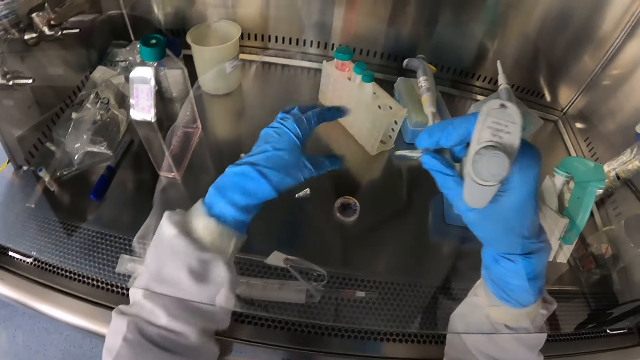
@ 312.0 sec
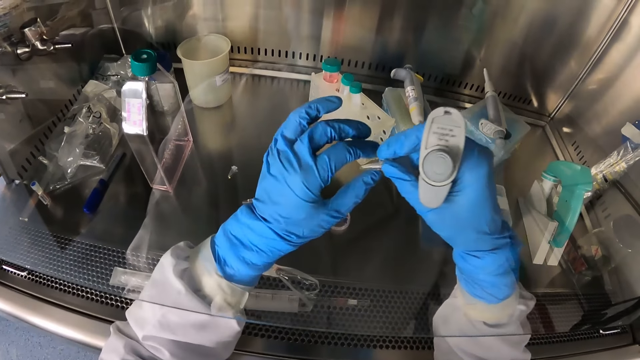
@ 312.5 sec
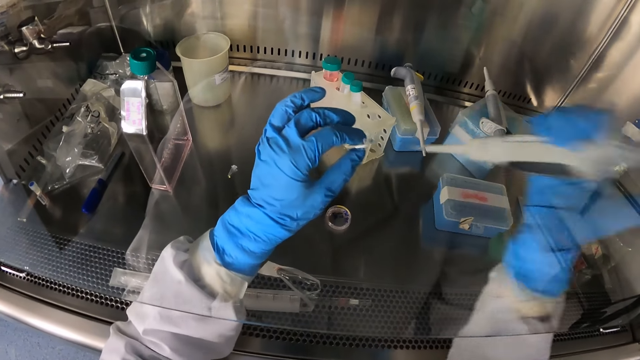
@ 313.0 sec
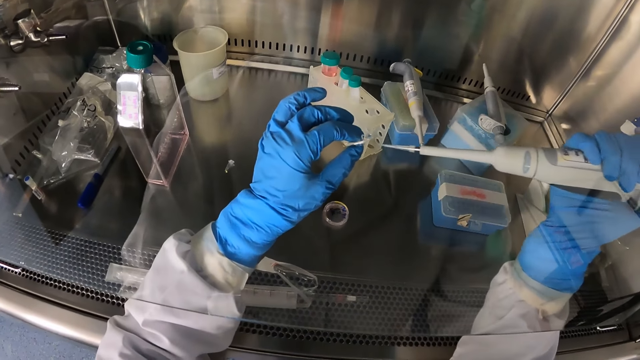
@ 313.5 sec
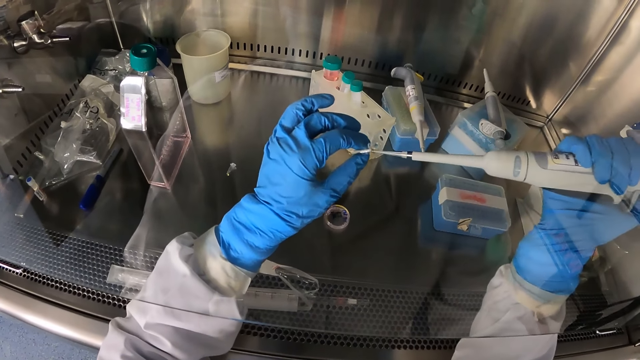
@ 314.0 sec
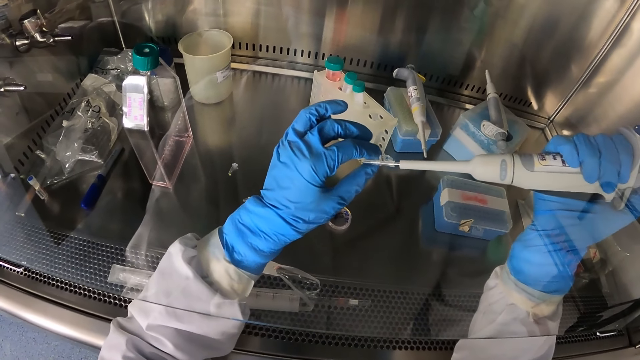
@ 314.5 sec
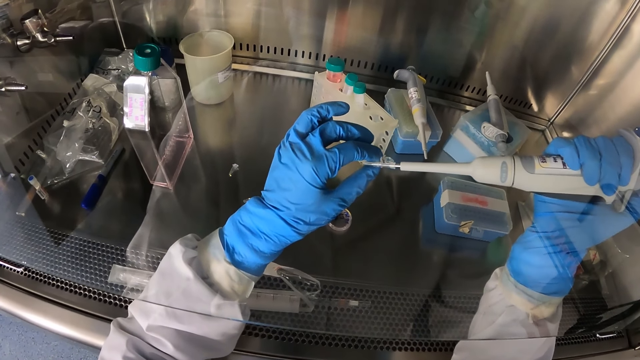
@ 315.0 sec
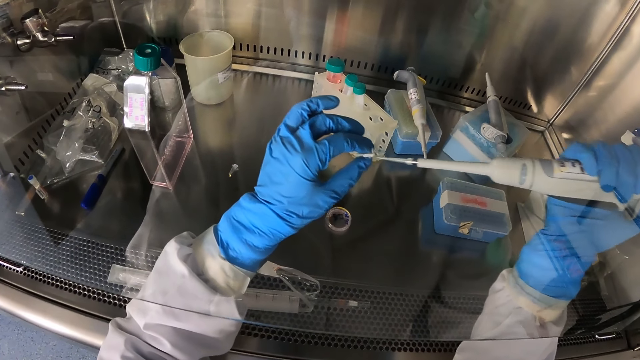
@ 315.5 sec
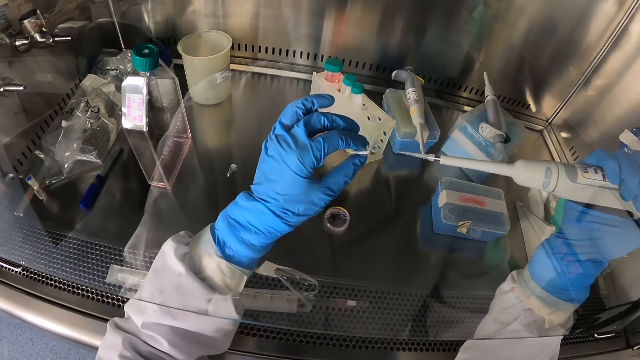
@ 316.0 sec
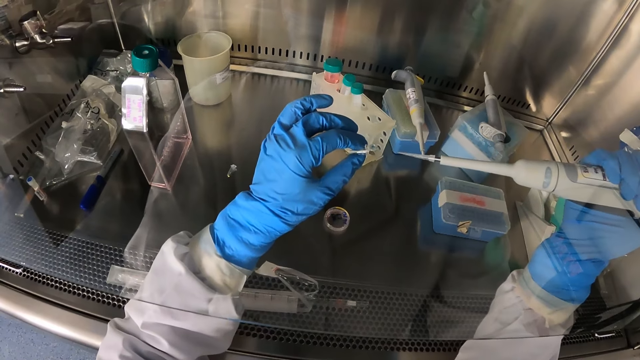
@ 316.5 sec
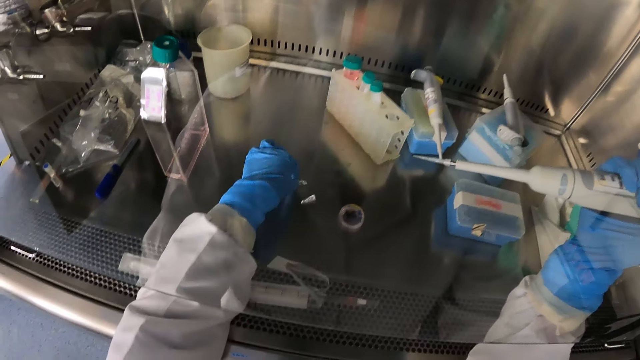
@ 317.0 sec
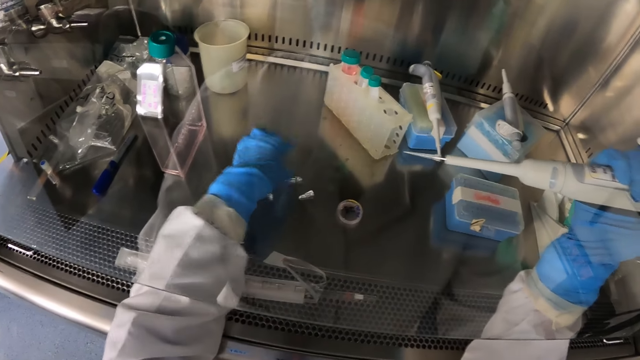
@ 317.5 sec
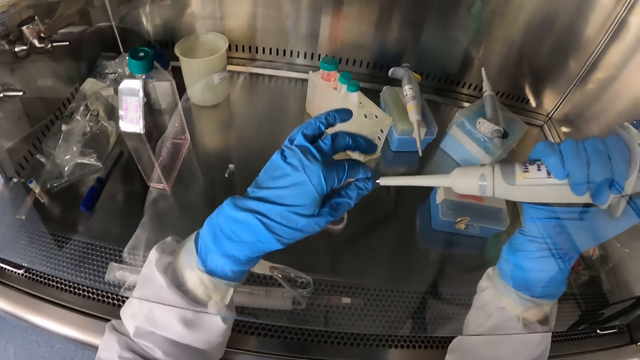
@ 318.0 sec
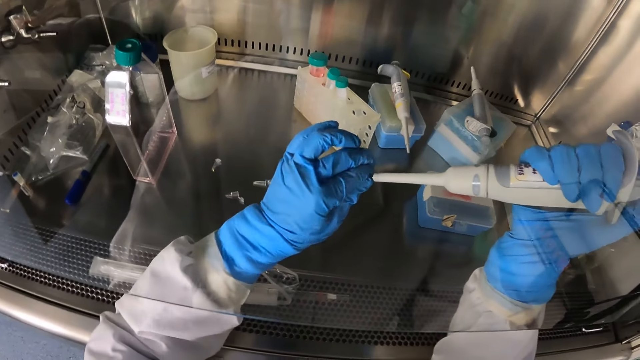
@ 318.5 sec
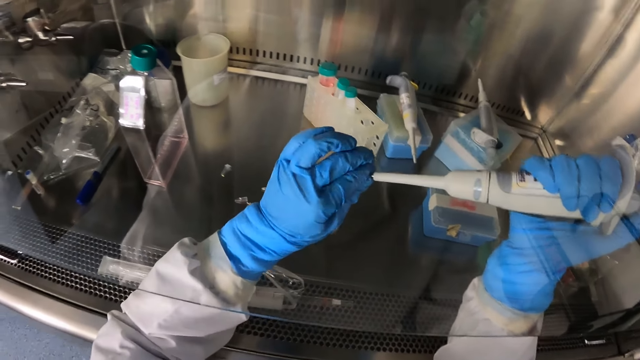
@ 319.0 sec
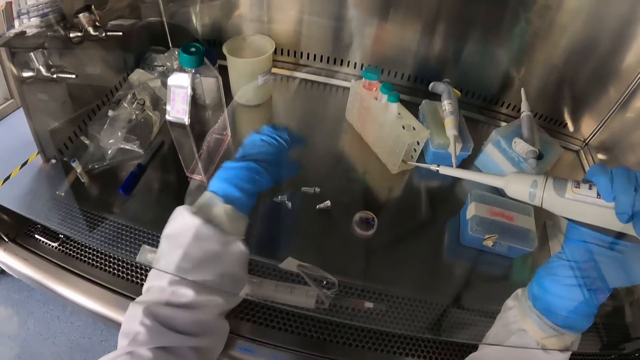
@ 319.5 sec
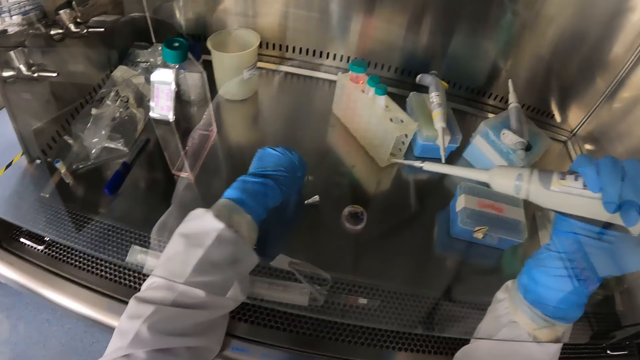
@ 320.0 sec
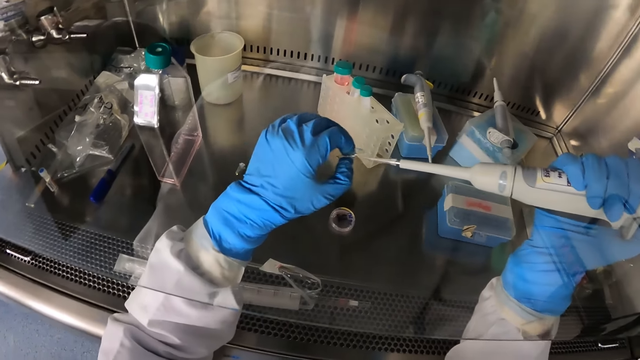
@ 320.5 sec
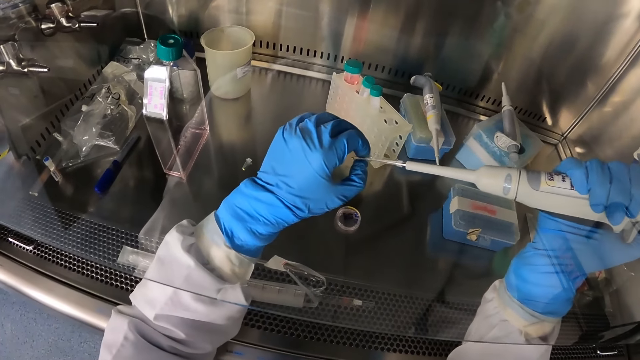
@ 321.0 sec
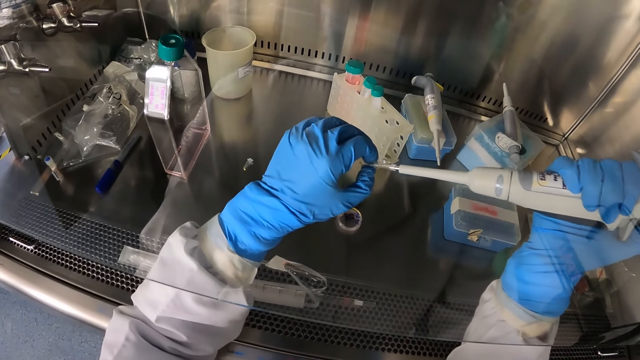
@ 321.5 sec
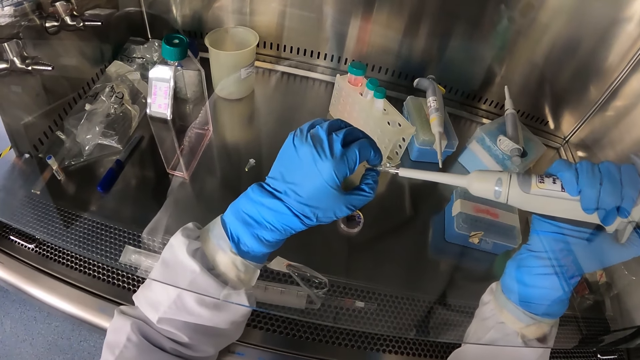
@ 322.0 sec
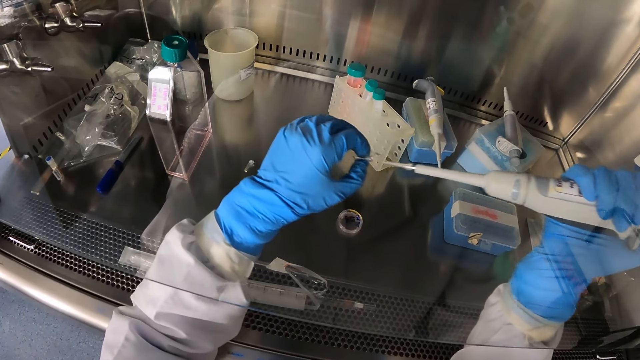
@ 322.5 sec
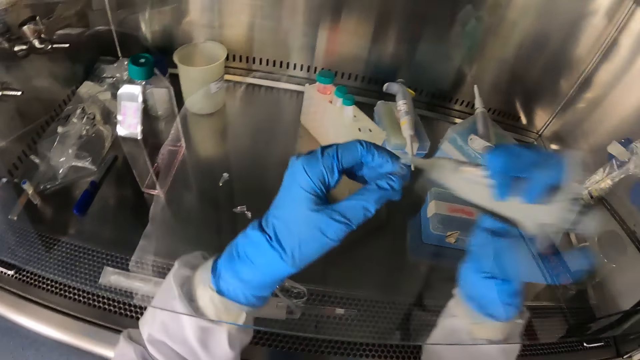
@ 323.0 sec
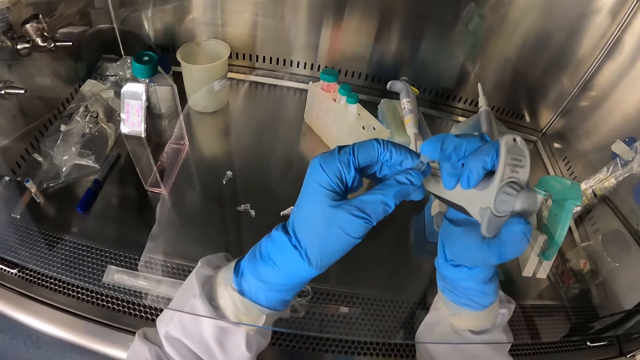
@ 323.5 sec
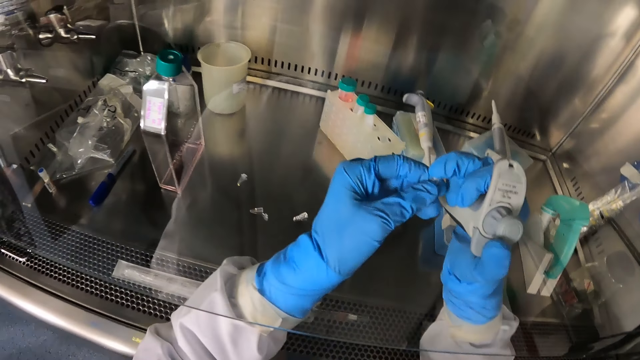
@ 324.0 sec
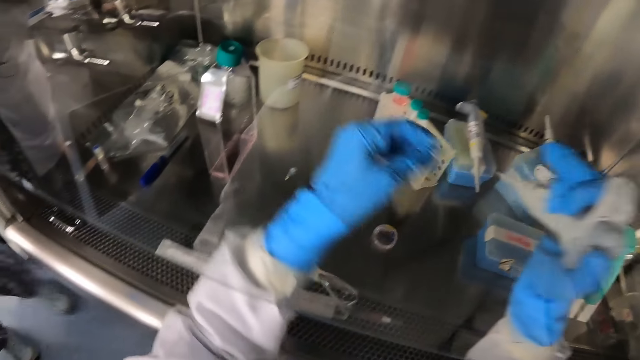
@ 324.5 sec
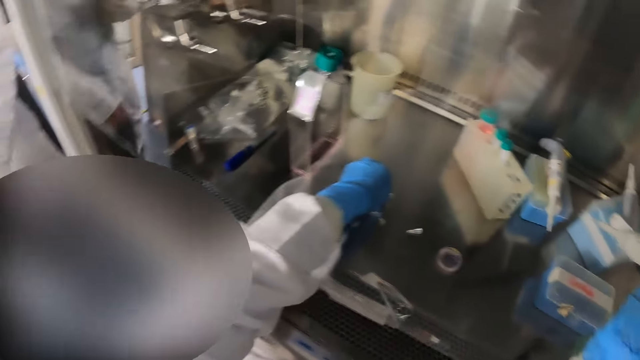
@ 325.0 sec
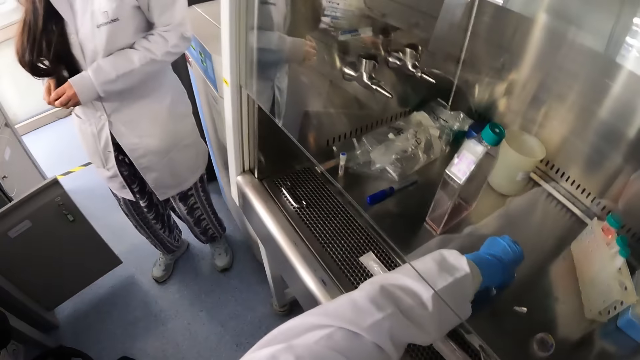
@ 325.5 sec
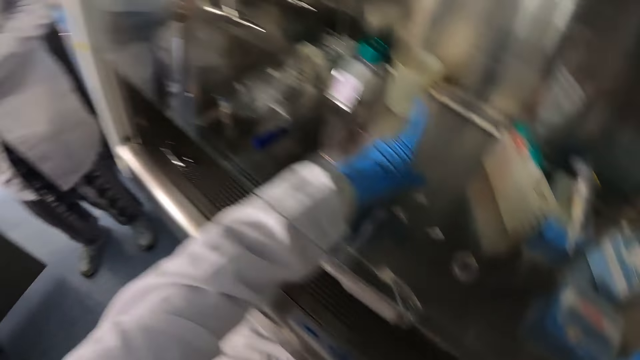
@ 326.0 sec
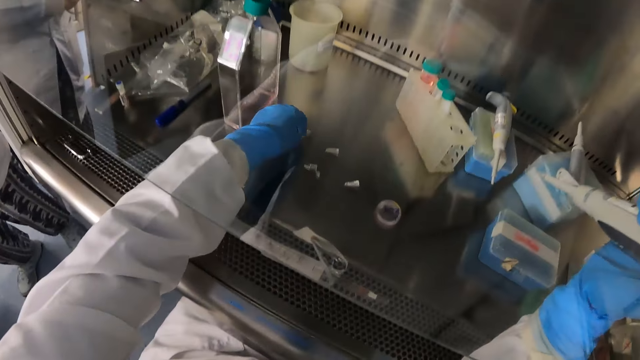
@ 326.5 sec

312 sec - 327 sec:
The camera wearer drops the part of the test tube on the lab bench with his left hand. He holds the test tube with his left hand. He inserts the liquid sample into the test tube with the tube picker in his right hand. He drops the test tube on the lab bench with his left hand. He adjusts the test tube picker with his right hand. He picks up the test tube from the lab bench with his left hand. He inserts the liquid sample into the test tube with the tube picker in his right hand. He covers the test tube with his right hand. He drops the test tube on the lab bench with his left hand.

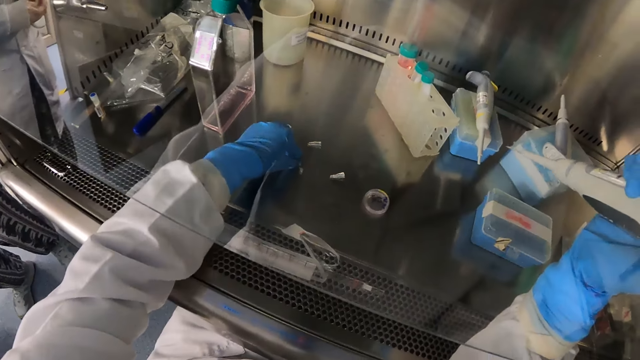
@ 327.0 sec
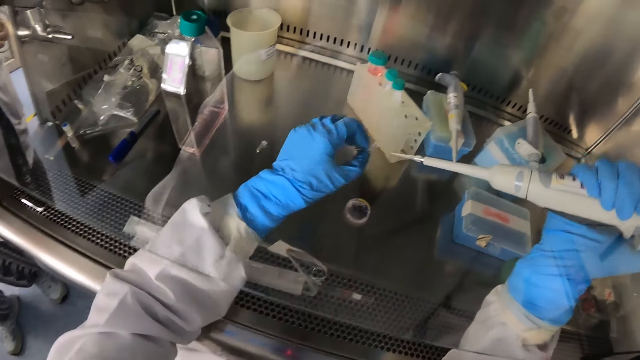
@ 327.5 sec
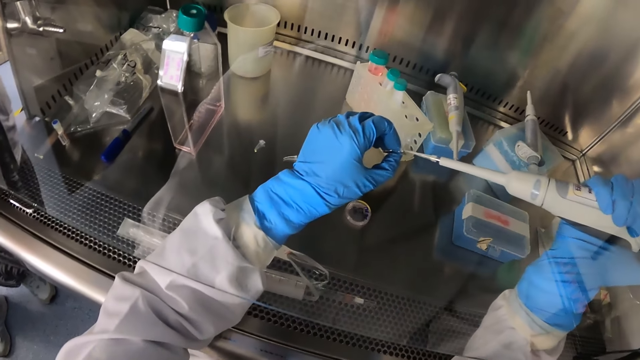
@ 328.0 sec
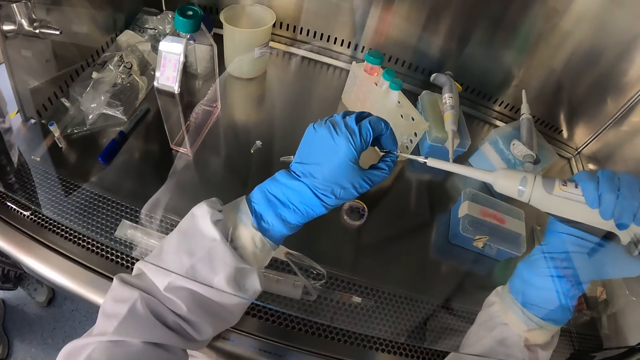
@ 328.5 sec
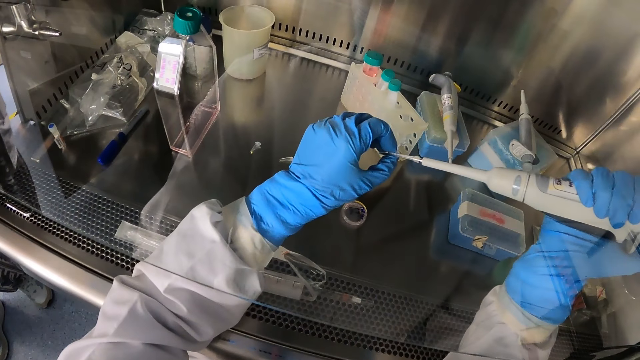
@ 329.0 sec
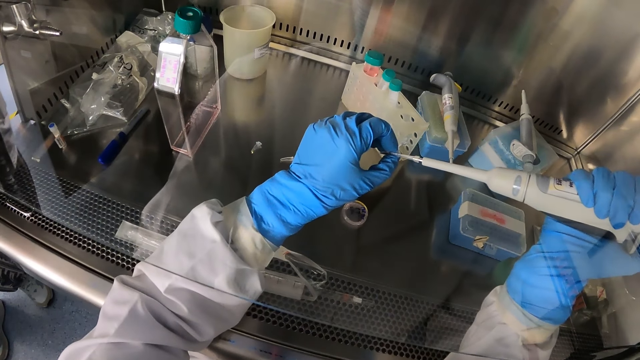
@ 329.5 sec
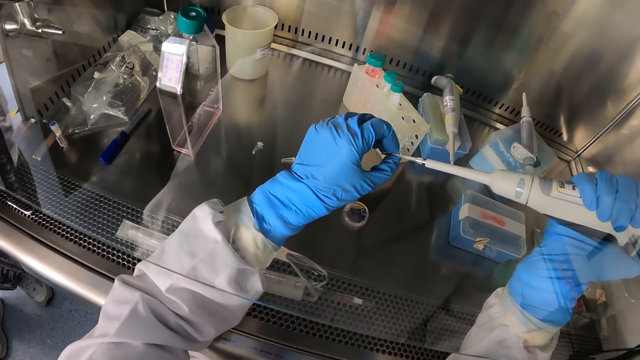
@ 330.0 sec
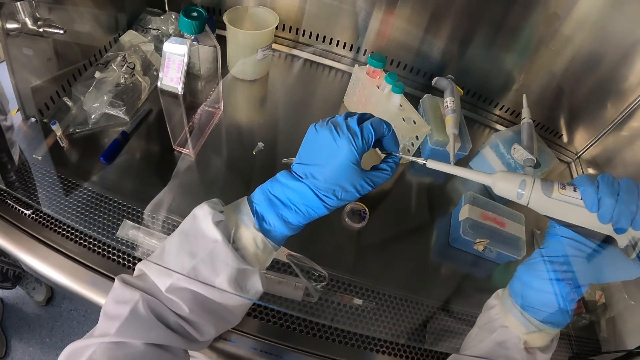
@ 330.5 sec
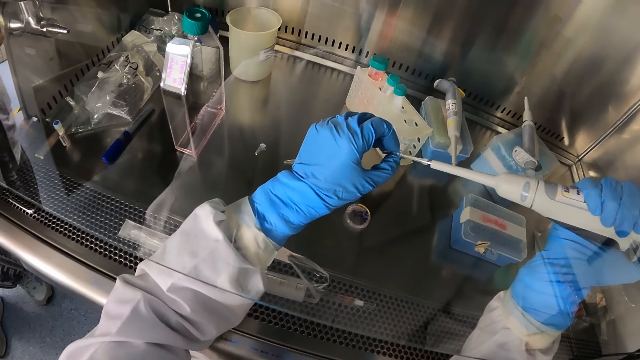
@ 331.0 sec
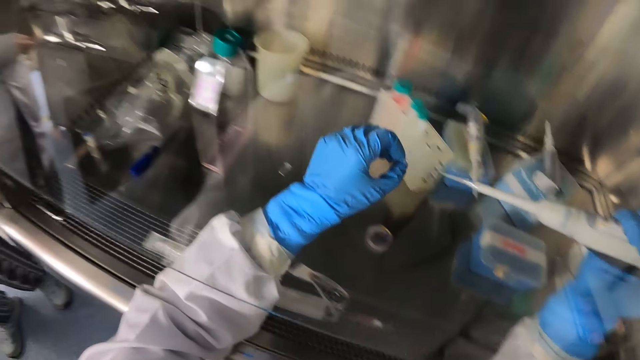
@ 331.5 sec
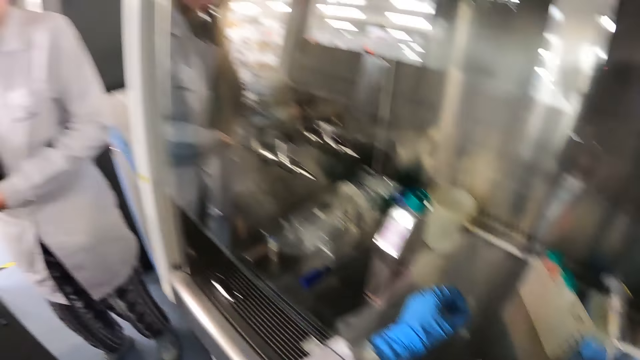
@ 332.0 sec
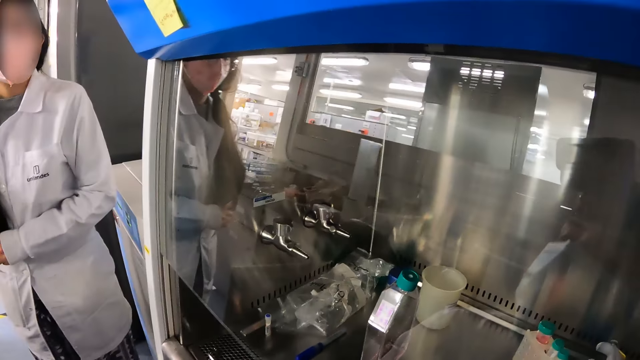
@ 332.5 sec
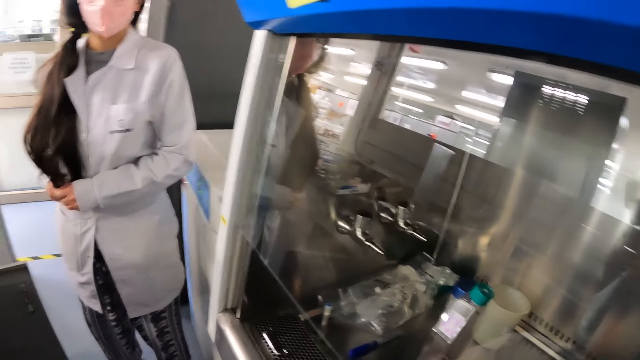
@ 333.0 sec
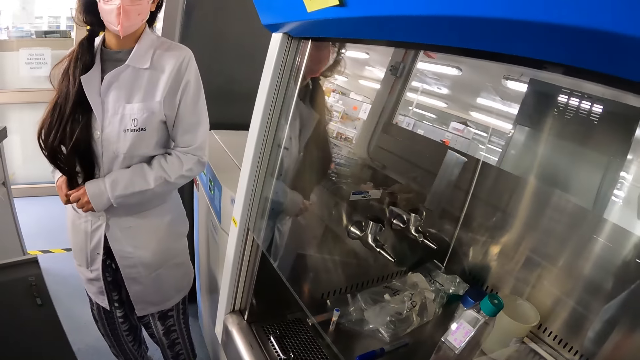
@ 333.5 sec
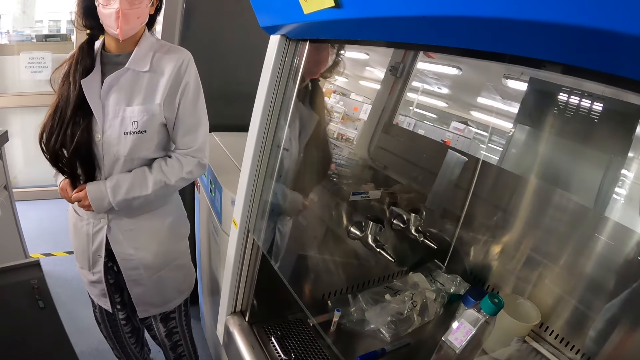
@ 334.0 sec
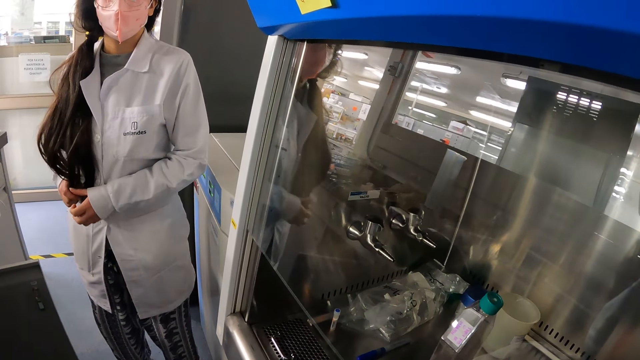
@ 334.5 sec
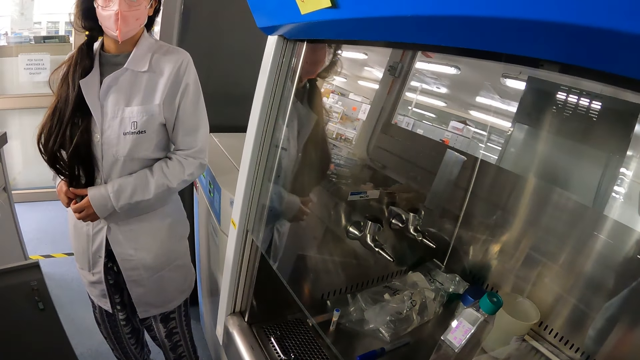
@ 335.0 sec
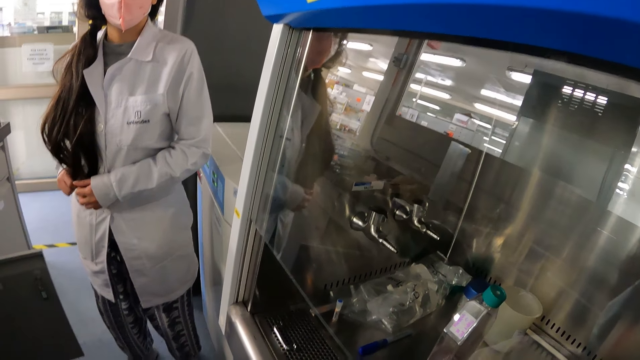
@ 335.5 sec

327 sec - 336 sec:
The camera wearer picks up the test tube from the lab bench with his left hand. He inserts the liquid sample into the test tube with the tube picker in his right hand. He talks to the woman.
